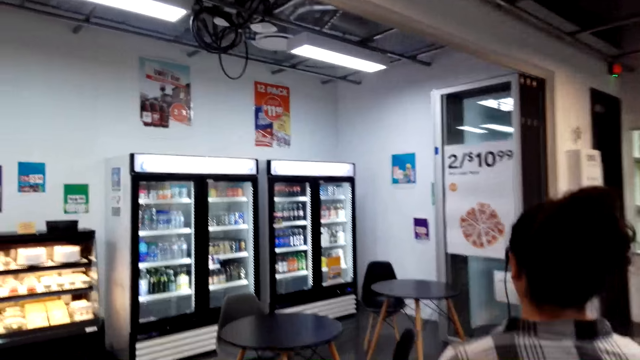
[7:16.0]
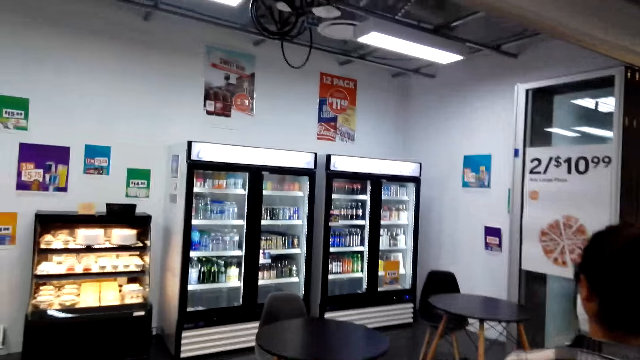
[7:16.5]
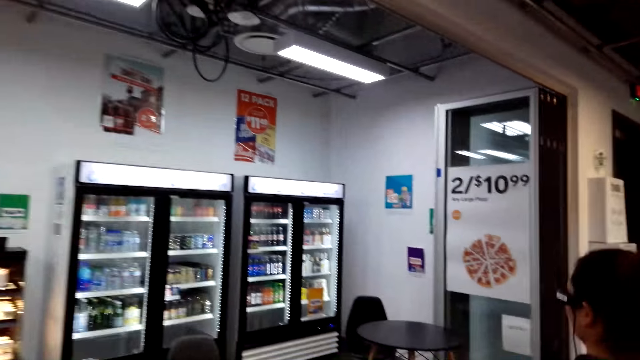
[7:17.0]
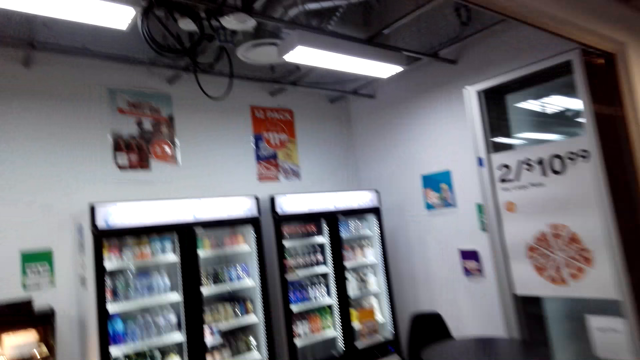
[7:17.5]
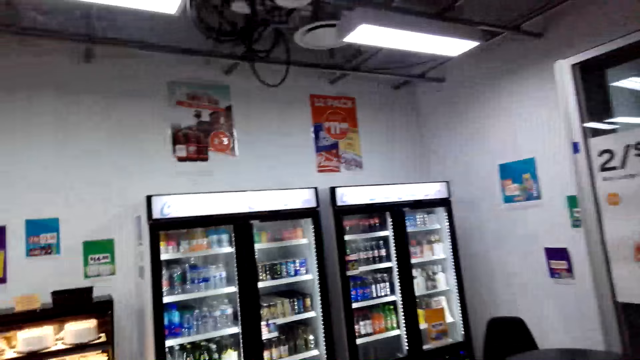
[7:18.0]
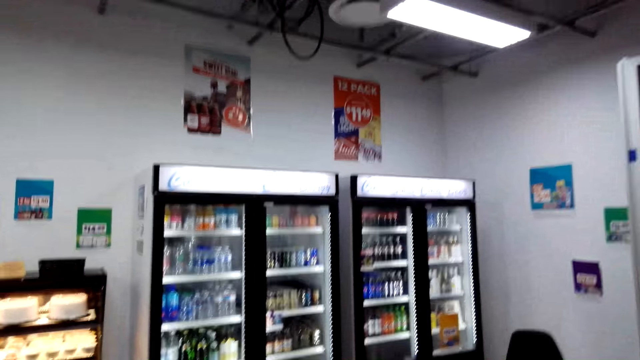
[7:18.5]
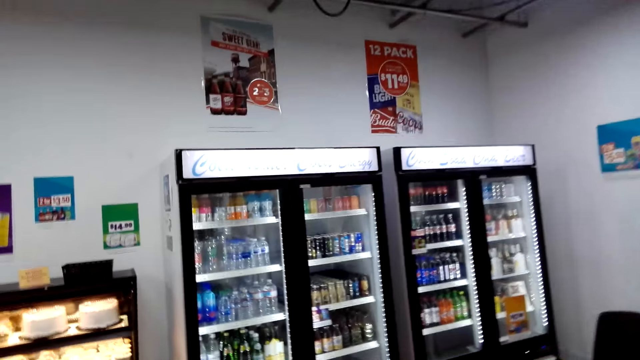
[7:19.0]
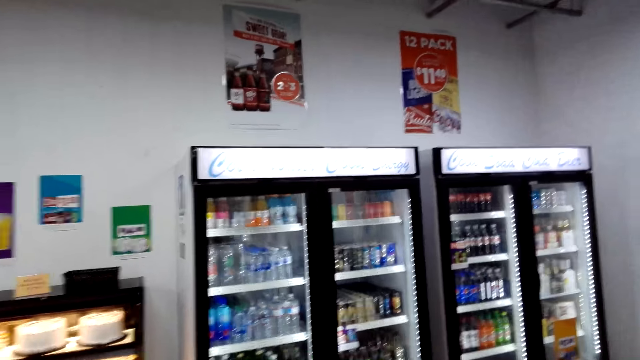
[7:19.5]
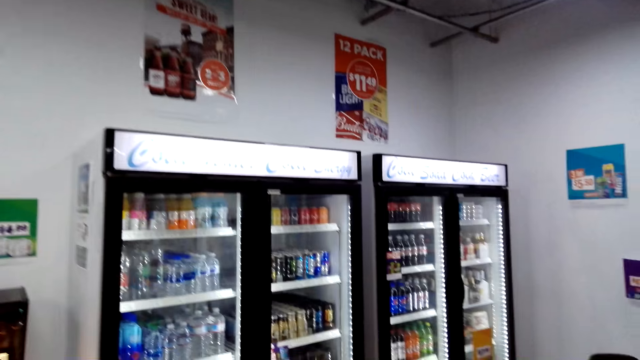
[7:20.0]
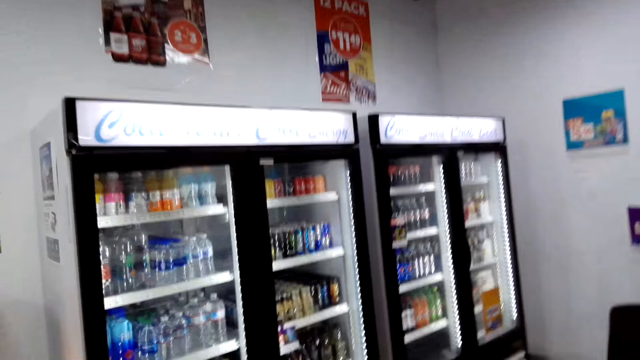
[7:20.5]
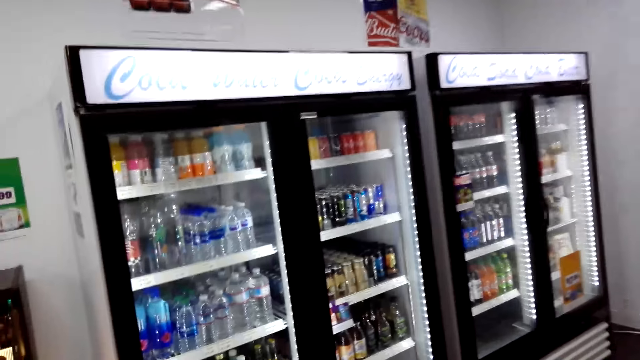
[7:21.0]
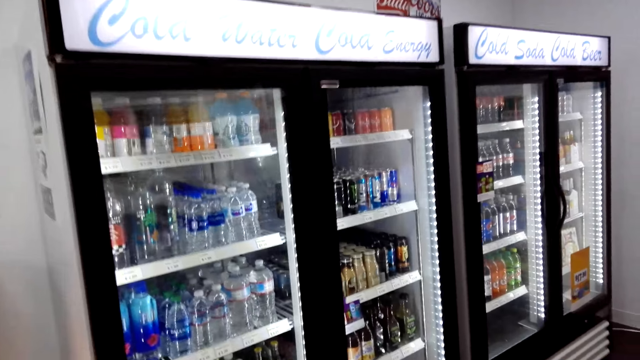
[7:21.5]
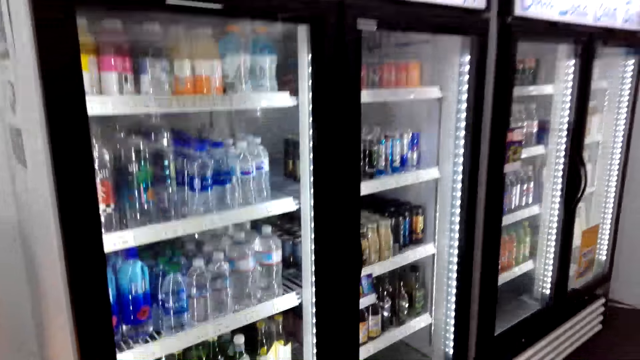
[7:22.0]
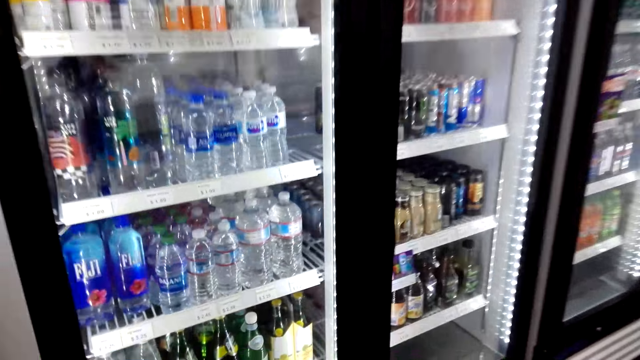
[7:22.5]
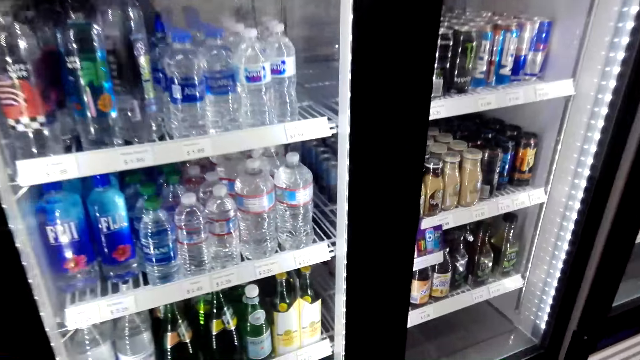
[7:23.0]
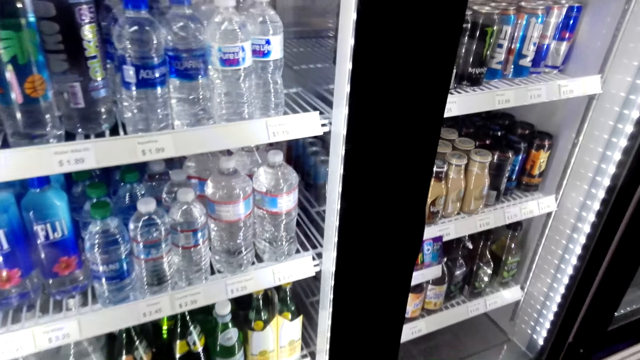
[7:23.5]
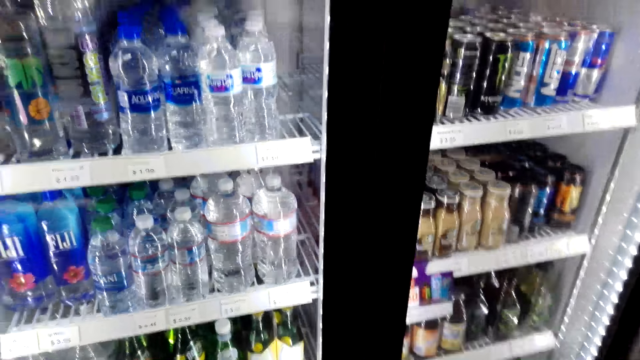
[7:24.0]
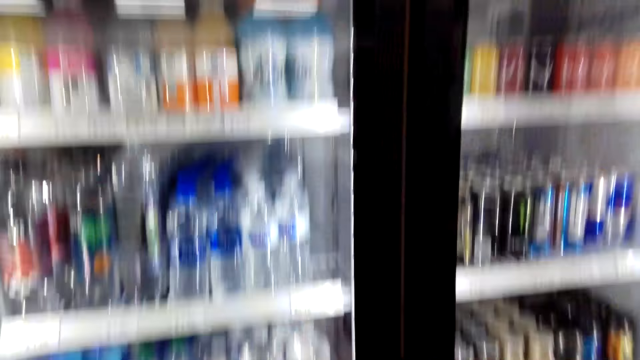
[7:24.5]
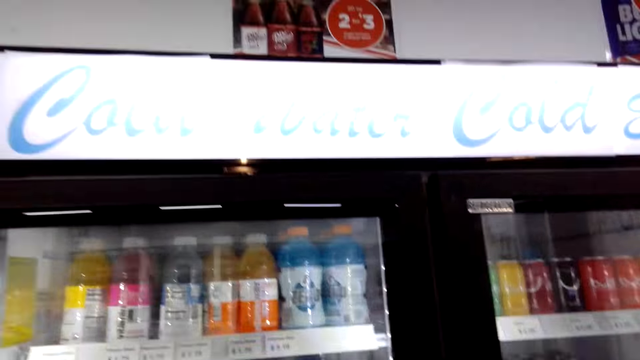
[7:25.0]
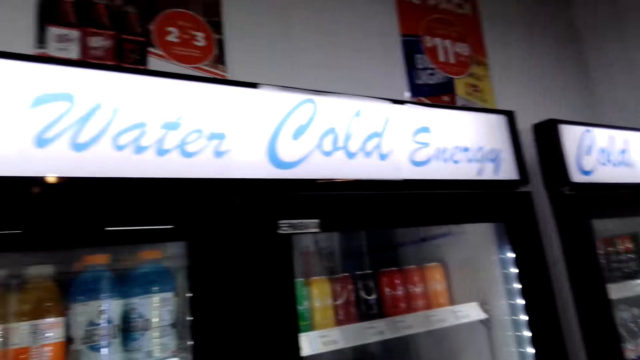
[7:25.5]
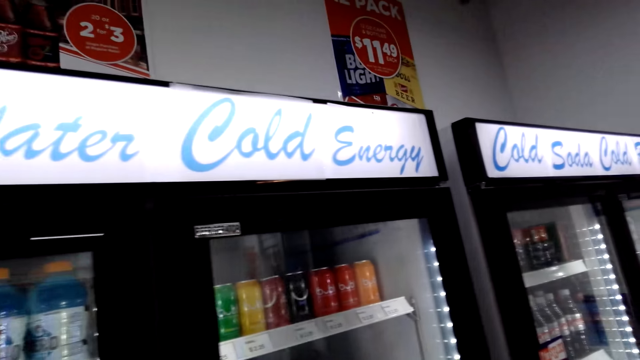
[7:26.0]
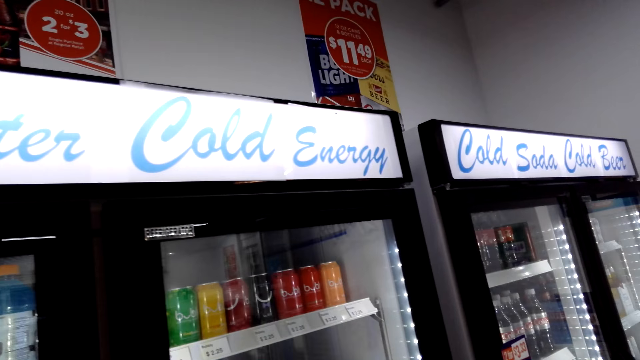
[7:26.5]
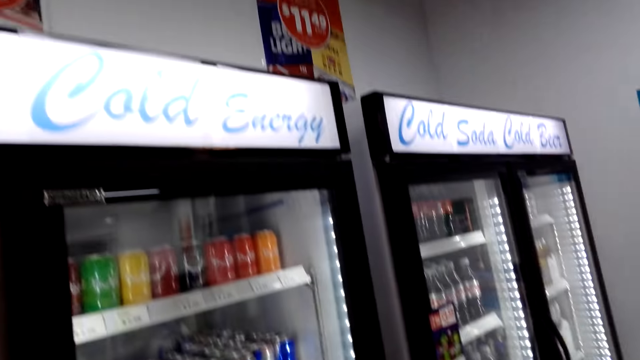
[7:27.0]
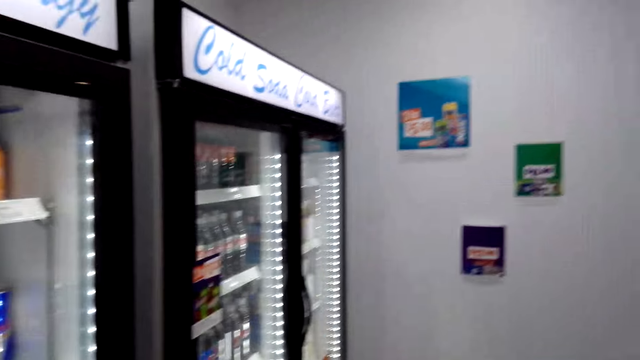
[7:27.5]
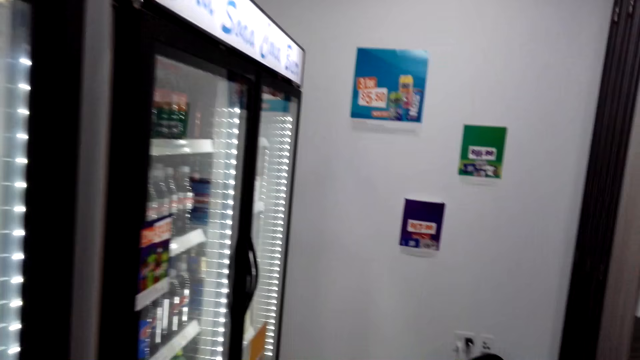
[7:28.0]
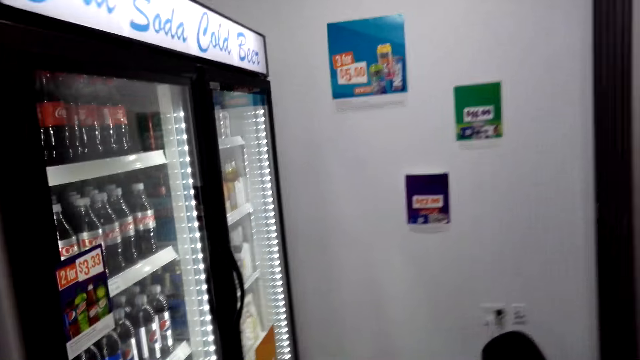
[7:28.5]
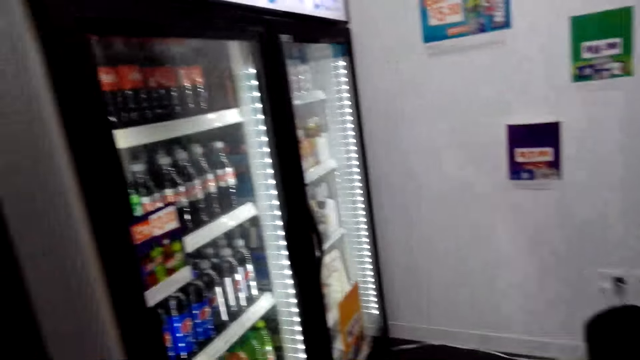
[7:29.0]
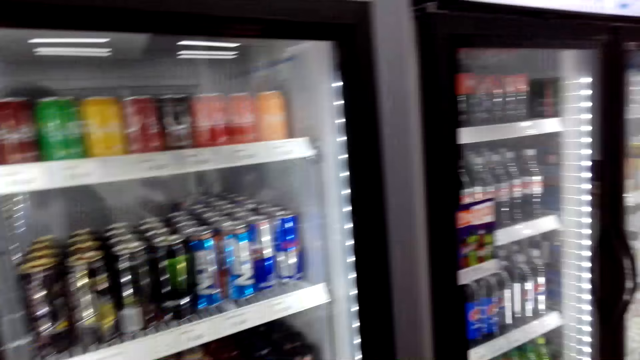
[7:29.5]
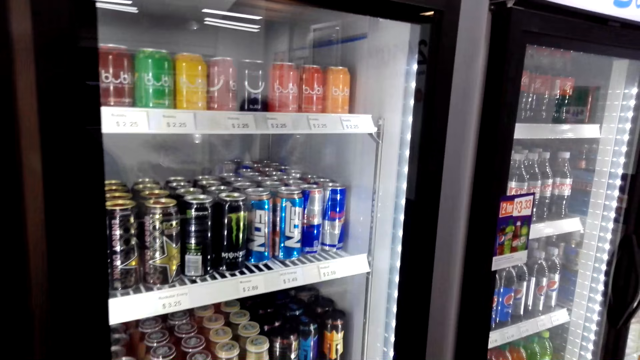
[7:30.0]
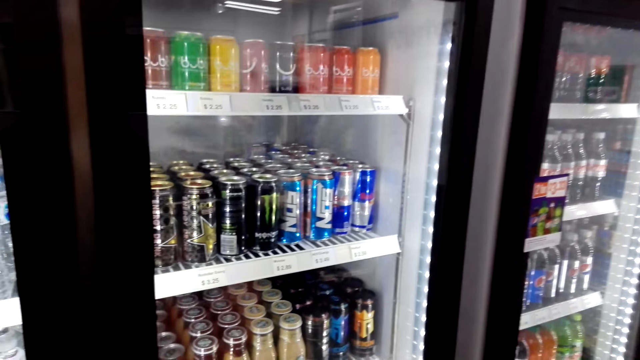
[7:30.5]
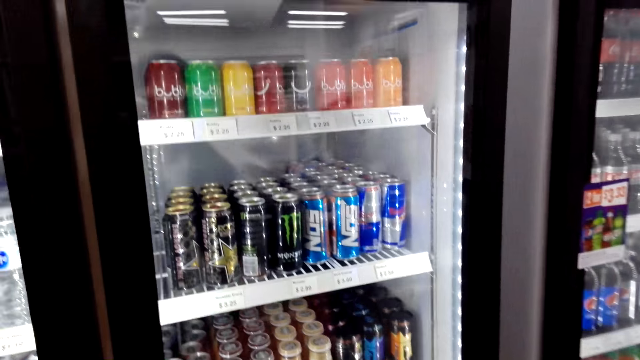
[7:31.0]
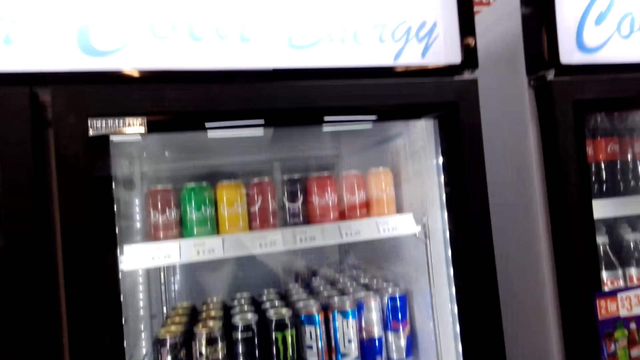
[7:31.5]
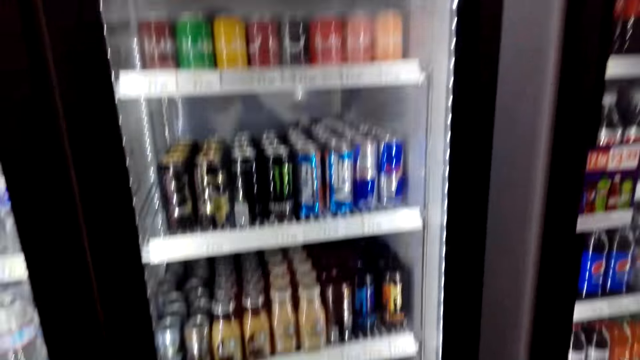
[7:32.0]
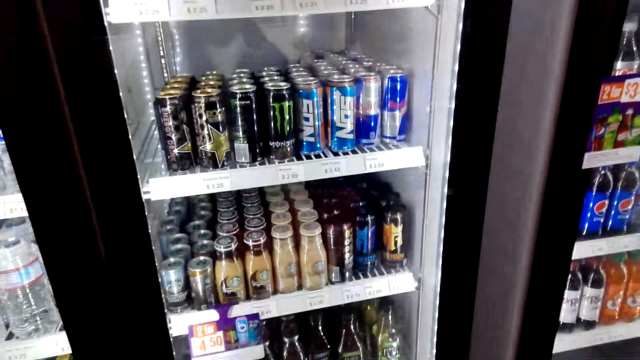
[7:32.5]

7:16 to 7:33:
The camera wearer looks in the fridge. They look in the fridges. A woman talks with the camera wearer.

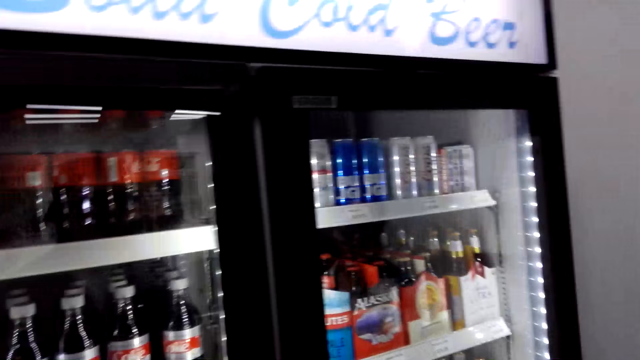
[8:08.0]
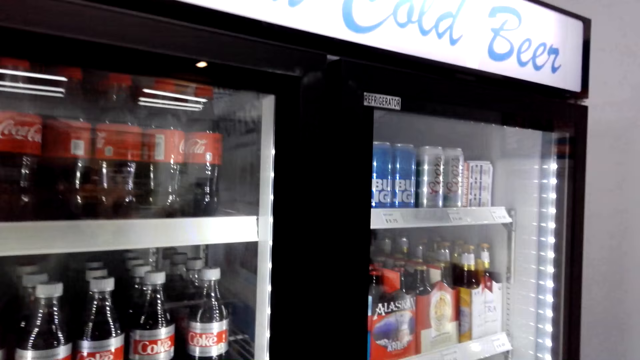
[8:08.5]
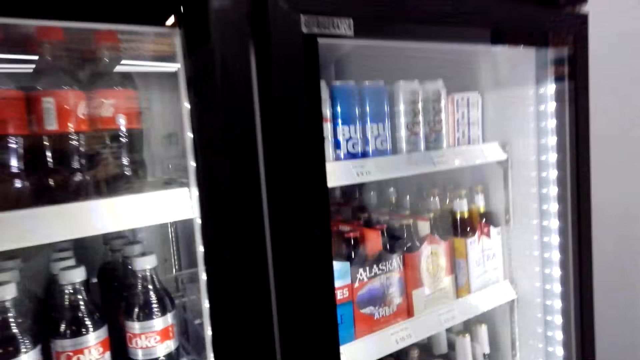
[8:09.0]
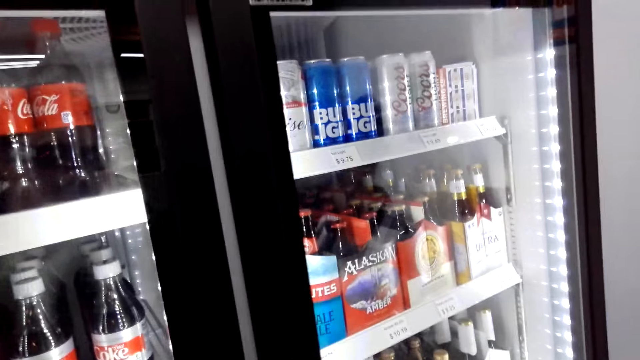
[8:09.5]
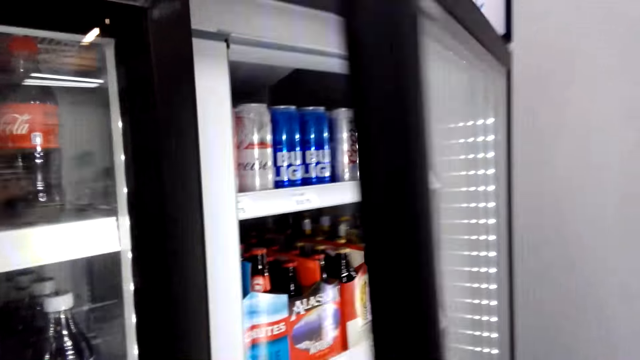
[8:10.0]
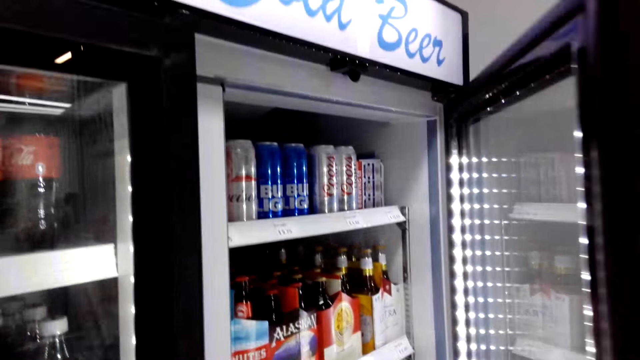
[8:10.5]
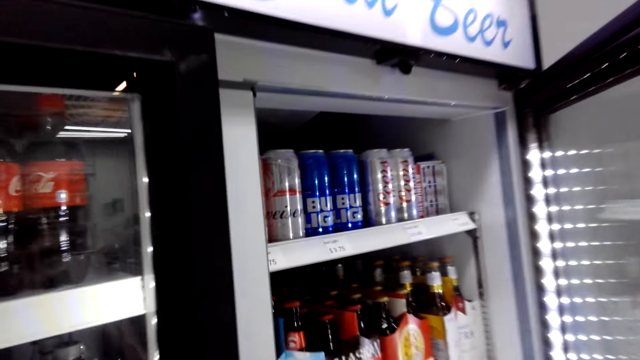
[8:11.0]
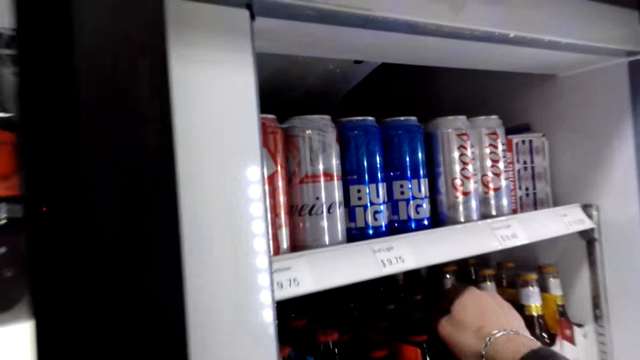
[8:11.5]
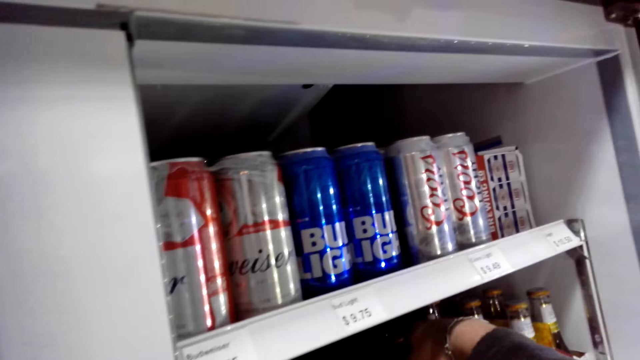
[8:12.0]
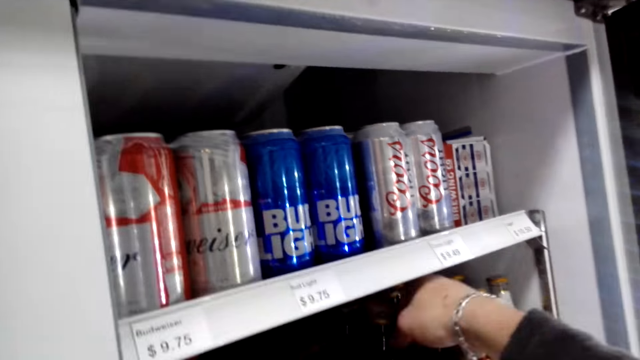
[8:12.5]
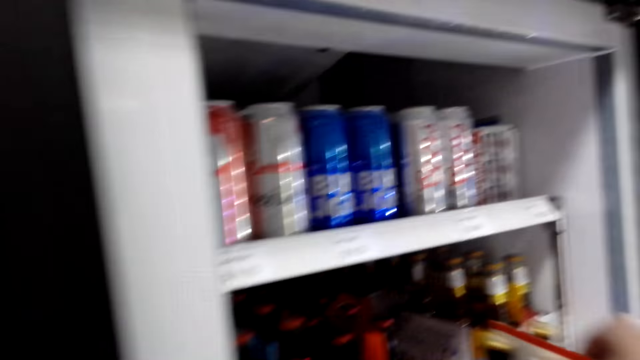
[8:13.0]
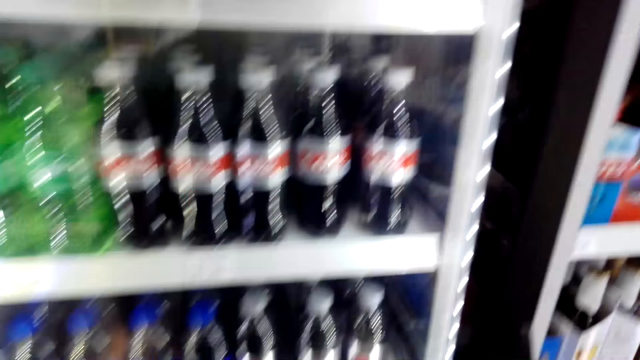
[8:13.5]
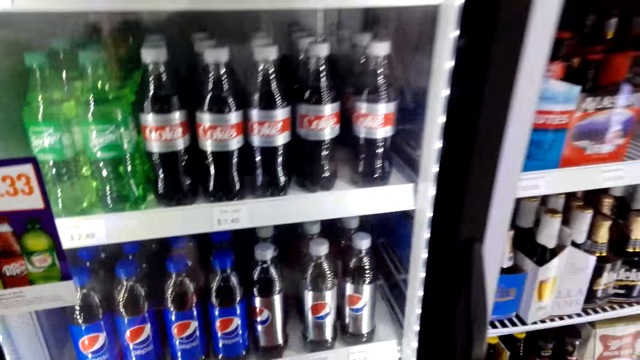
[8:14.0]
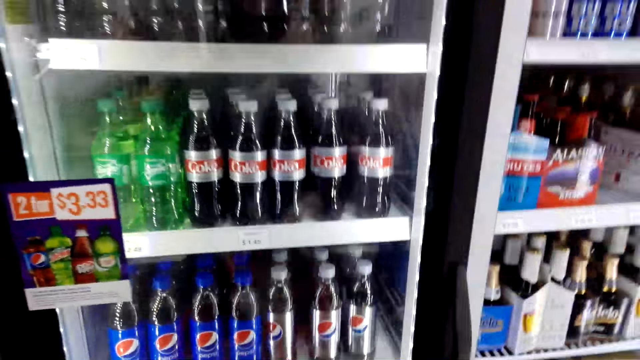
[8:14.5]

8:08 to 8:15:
A woman opens the fridge. The camera wearer opens the fridge. The woman picks a box of Red Hook. The camera wearer picks a beer from the fridge.
